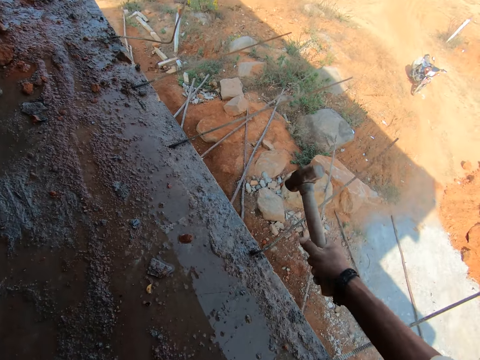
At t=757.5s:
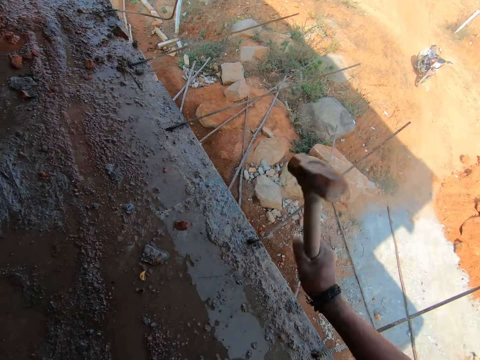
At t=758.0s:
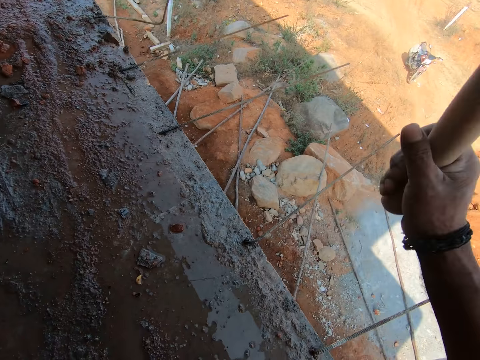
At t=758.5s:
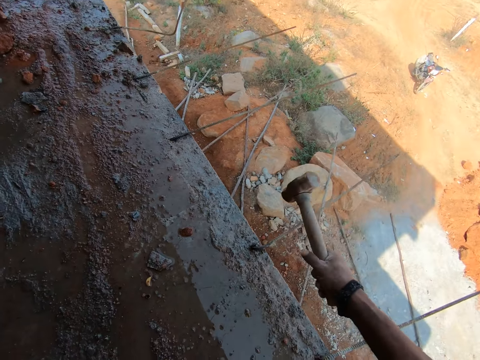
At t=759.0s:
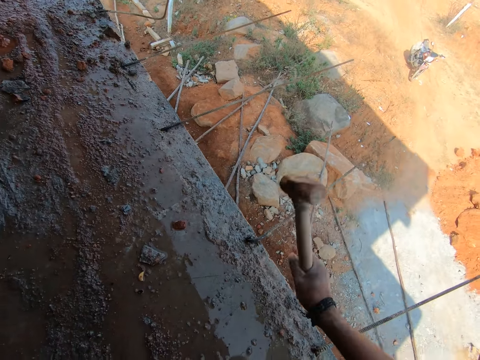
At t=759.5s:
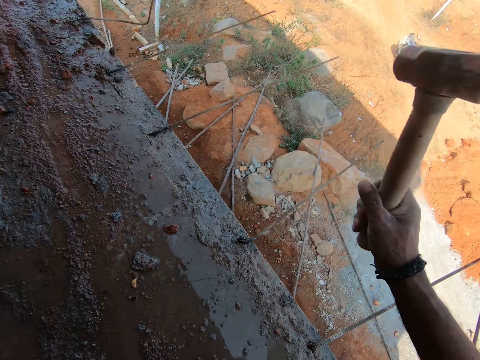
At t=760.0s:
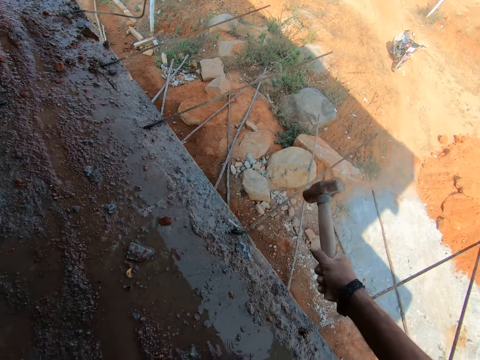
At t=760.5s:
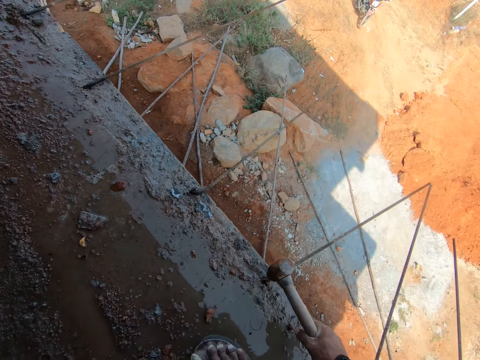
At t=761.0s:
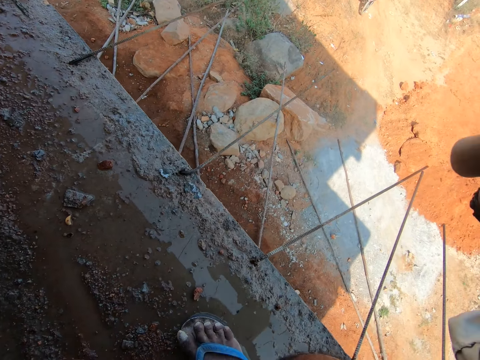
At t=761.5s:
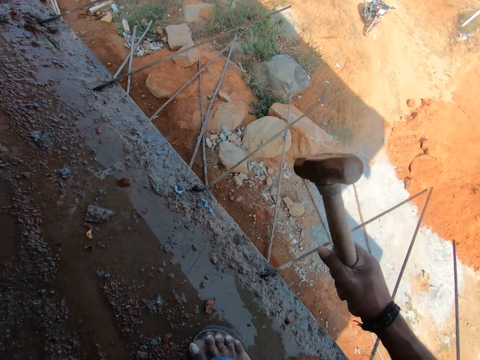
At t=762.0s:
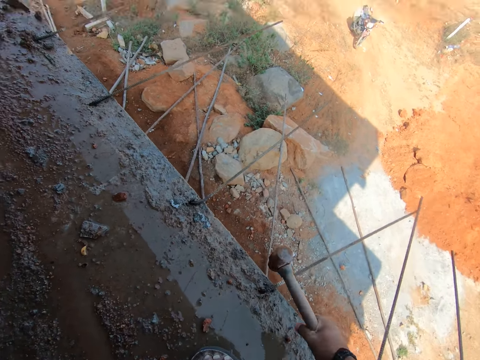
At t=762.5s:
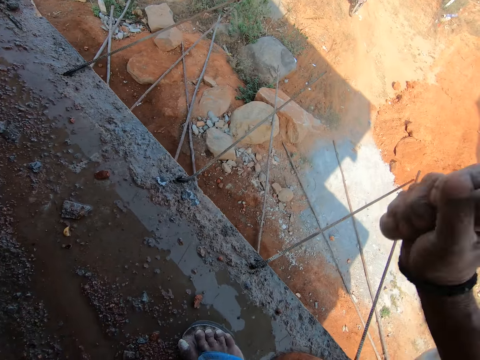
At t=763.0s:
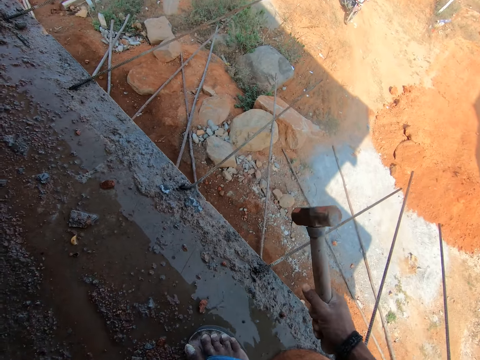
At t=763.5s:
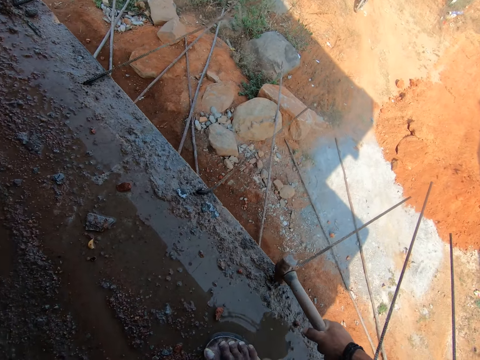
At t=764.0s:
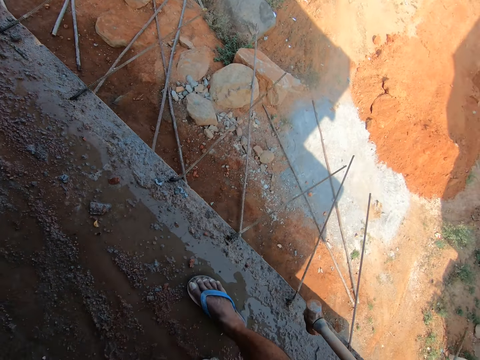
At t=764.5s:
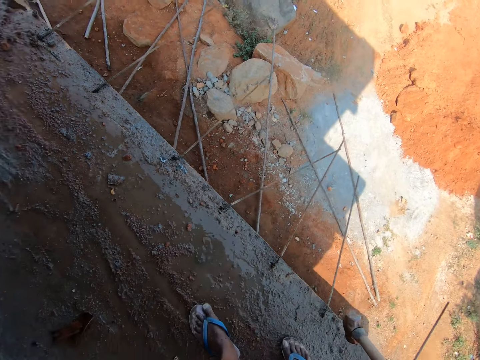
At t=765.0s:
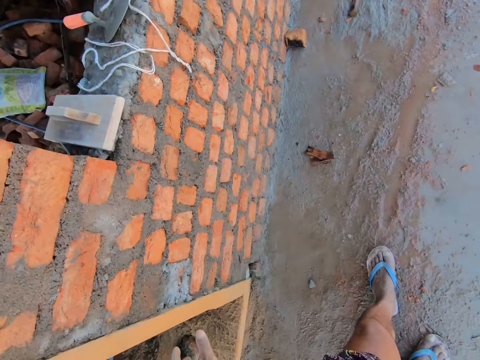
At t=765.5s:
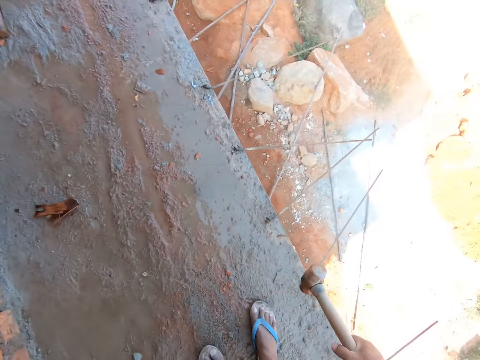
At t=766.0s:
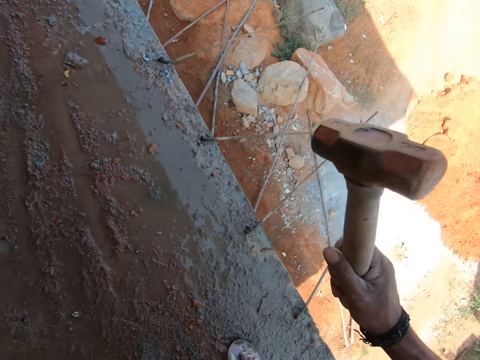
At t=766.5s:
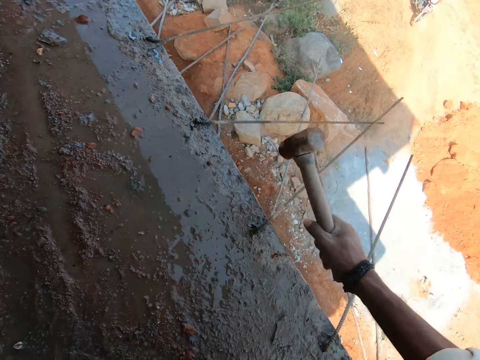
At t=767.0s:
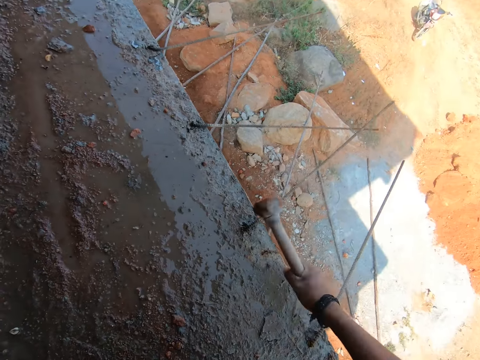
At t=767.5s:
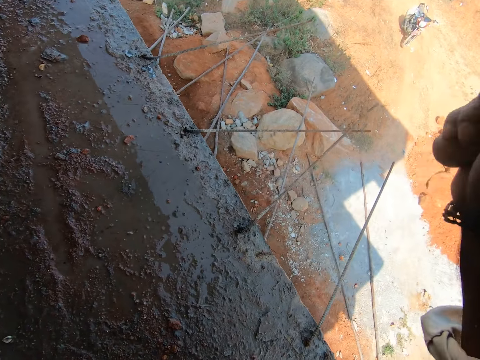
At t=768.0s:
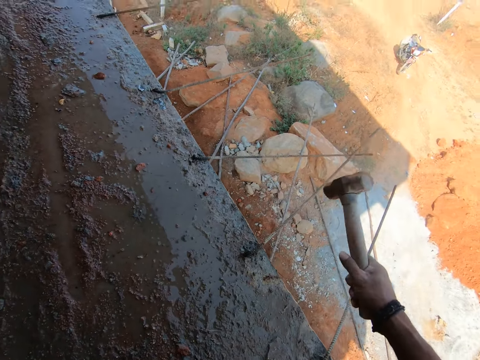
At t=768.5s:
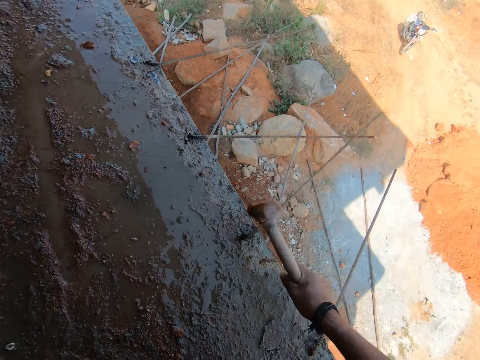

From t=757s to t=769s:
The camera wearer hits on a steel rod. They move backwards. They hit on the steel rod.

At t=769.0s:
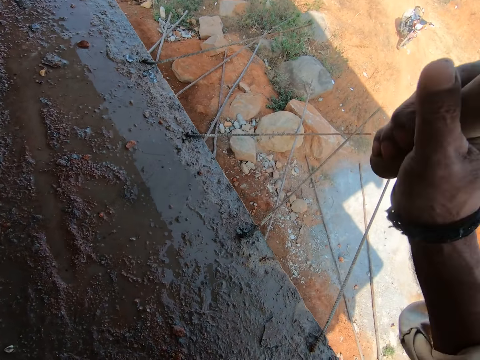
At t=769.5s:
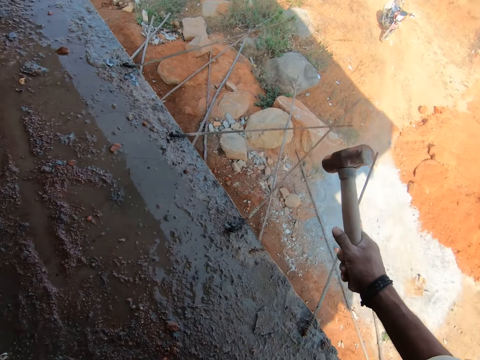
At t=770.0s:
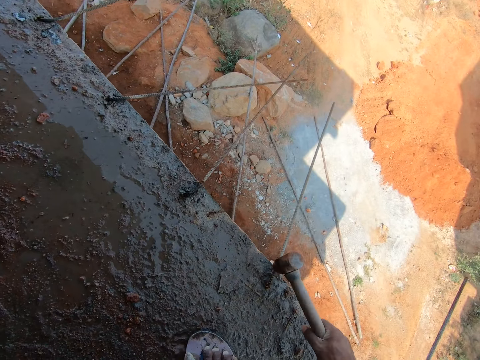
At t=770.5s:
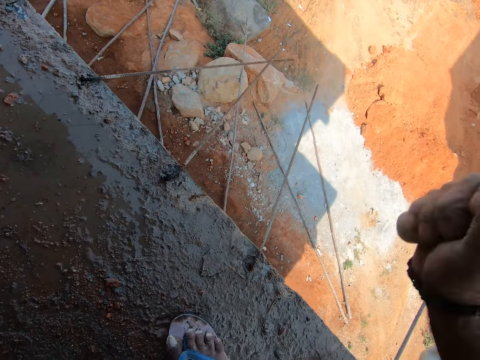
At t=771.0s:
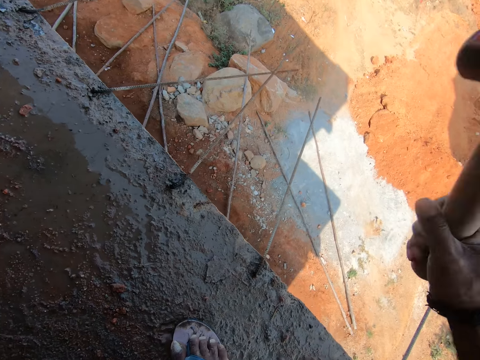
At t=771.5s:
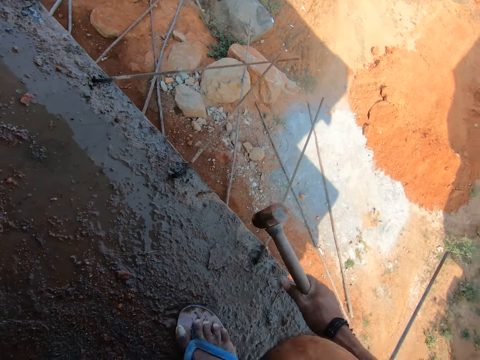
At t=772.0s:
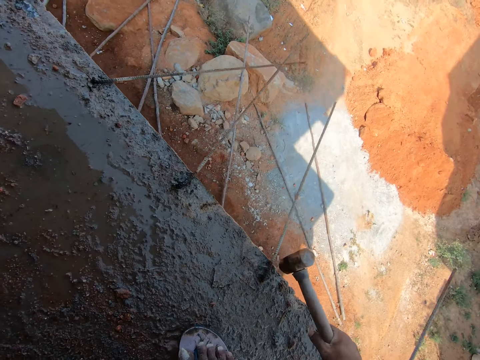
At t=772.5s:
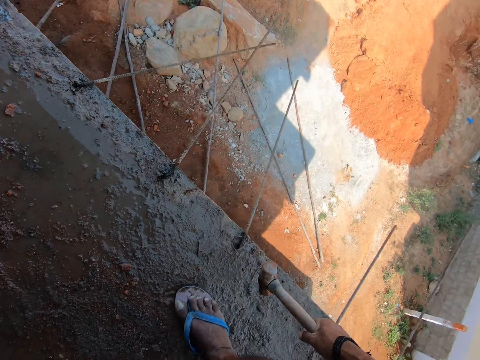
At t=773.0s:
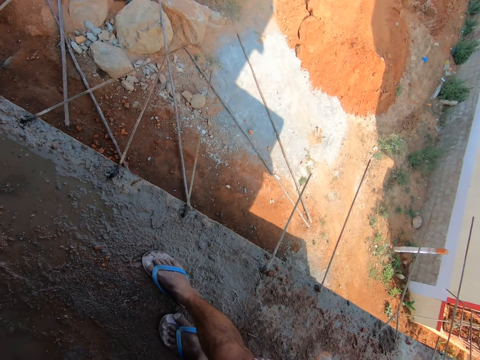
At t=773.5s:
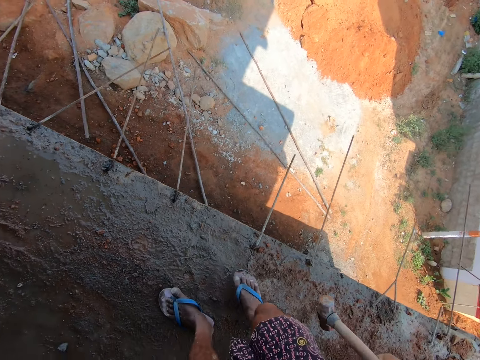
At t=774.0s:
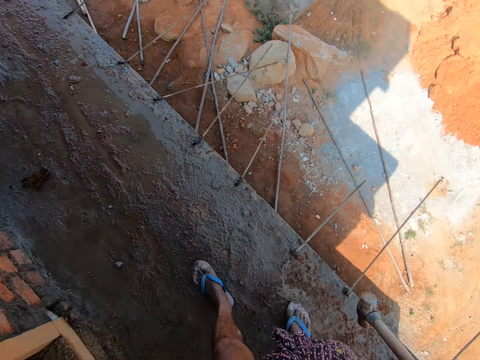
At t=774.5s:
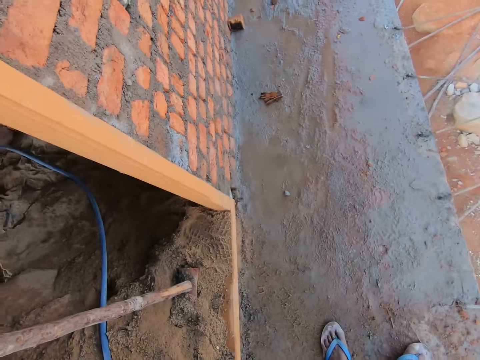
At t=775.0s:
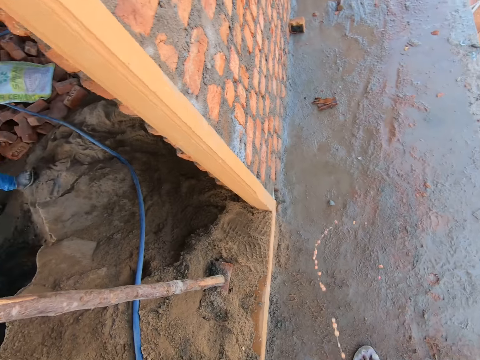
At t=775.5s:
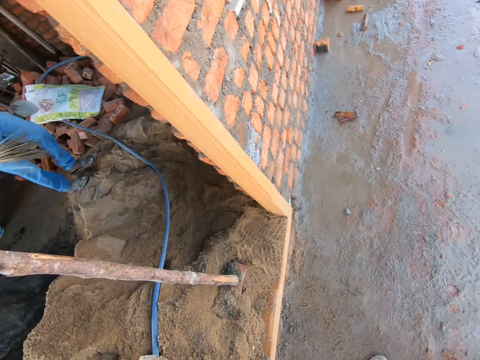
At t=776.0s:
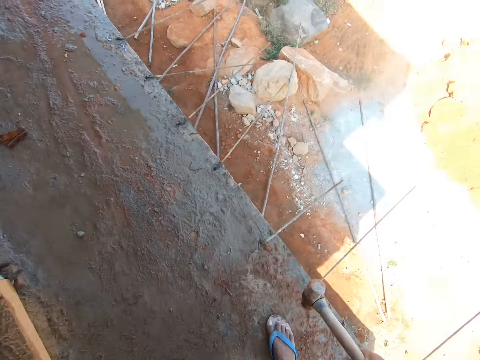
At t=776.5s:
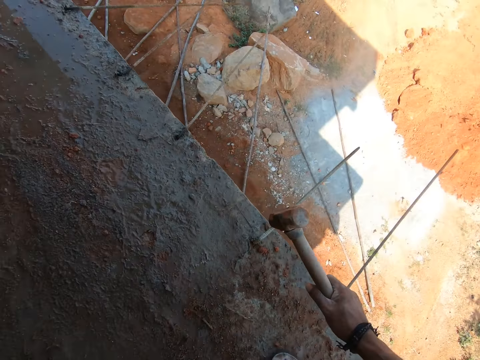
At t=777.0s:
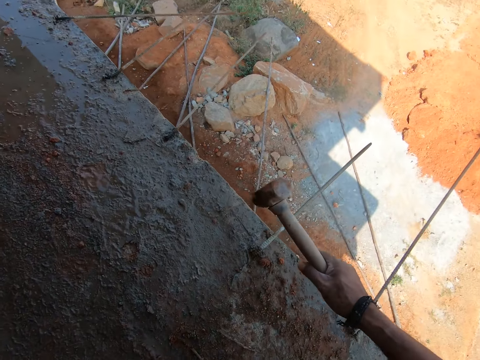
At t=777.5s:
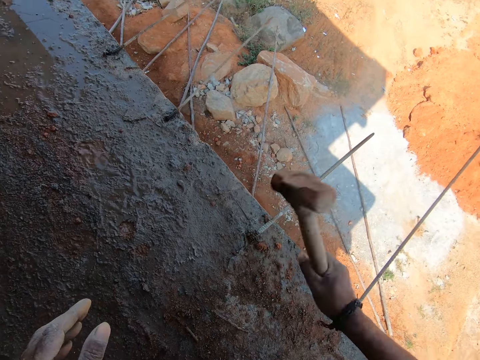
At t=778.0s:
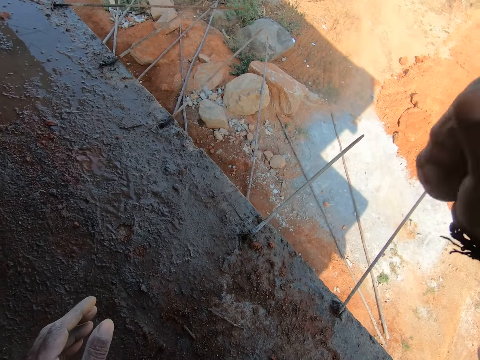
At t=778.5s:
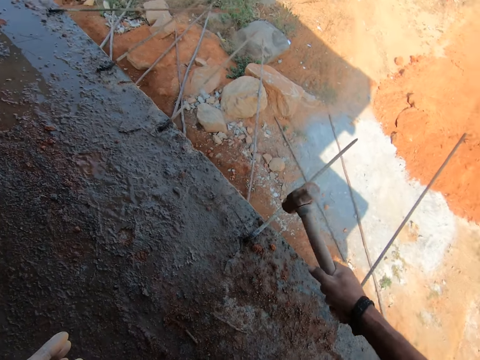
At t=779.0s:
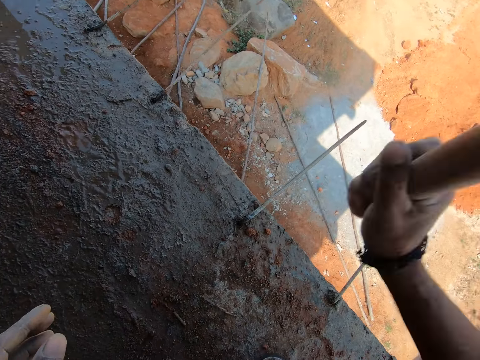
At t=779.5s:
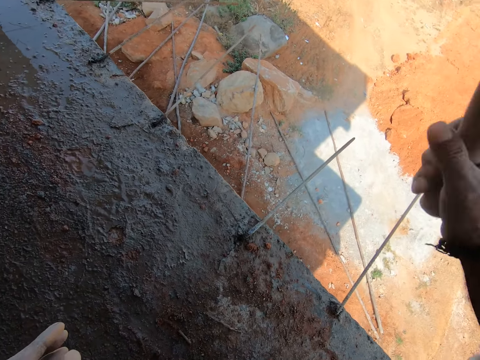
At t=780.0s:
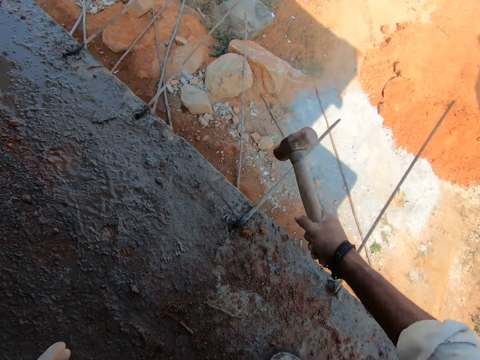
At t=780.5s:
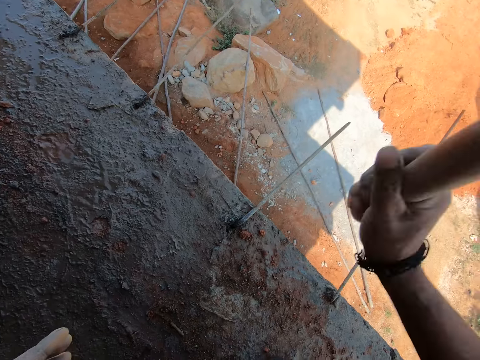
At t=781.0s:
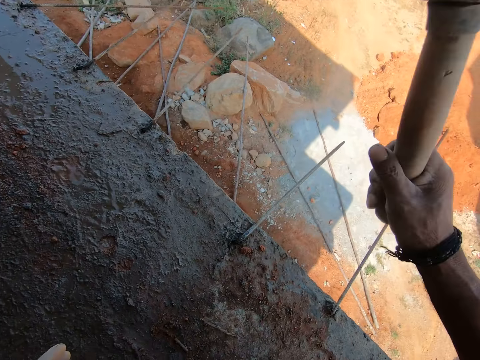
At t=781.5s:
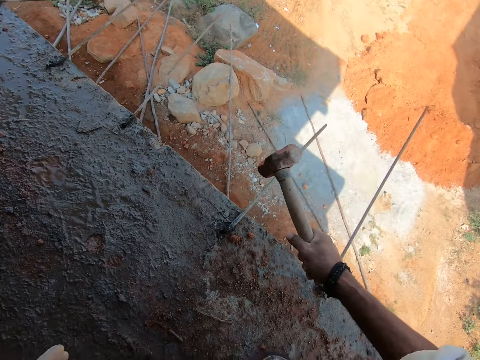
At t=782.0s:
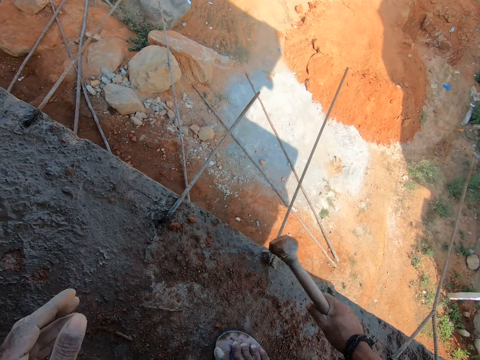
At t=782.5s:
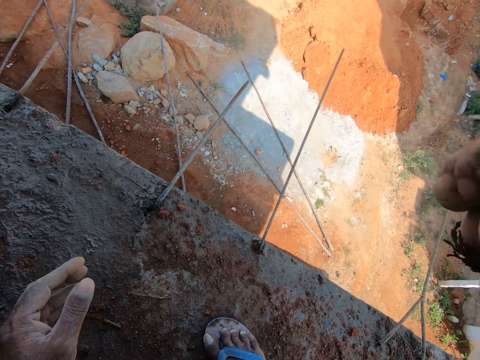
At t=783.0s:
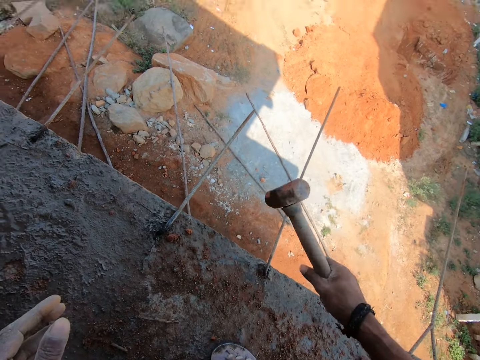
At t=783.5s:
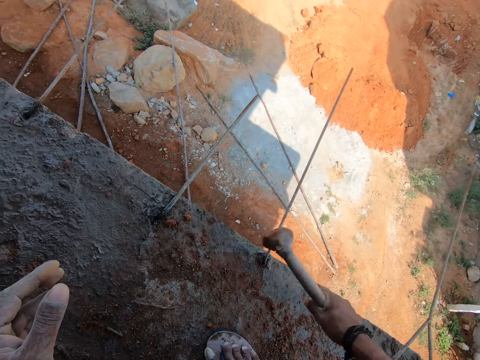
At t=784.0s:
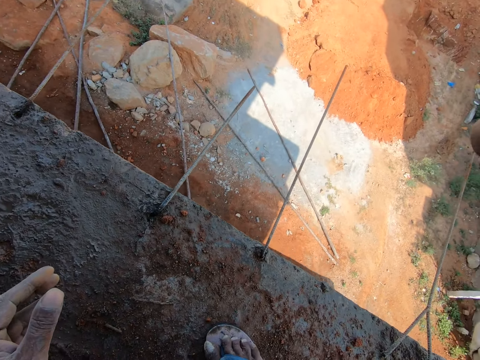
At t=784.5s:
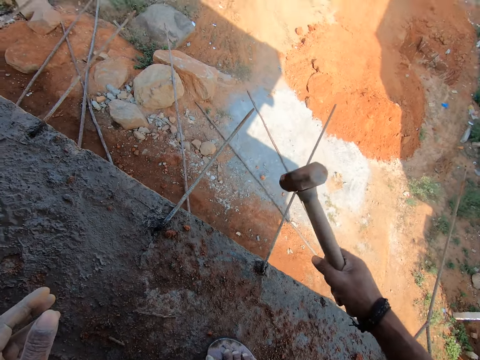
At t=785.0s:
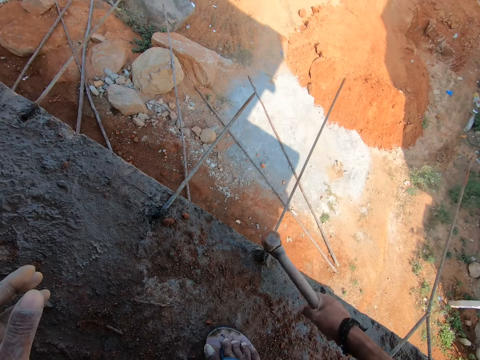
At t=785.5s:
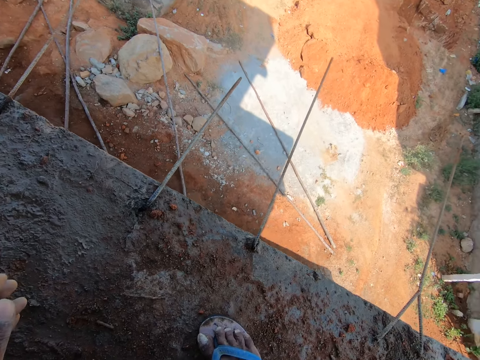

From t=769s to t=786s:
The camera wearer hits on a steel rod. They look right, move backwards, look forward, look left and look right. They hit on the steel rod. They hit on the steel rod again.
